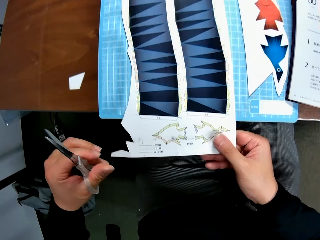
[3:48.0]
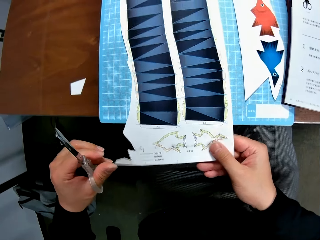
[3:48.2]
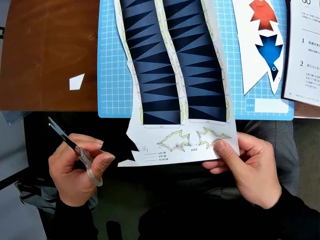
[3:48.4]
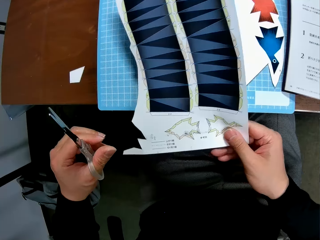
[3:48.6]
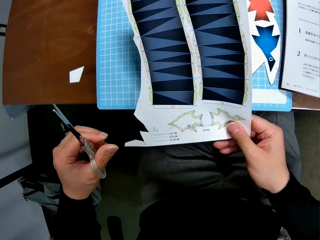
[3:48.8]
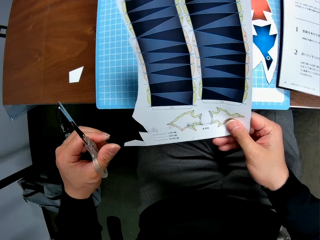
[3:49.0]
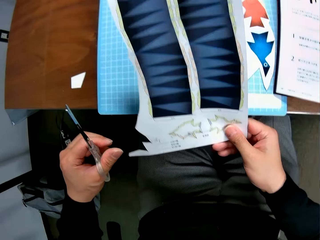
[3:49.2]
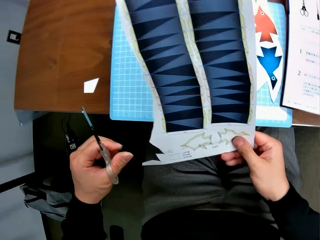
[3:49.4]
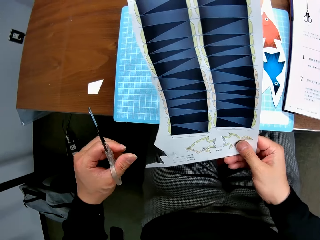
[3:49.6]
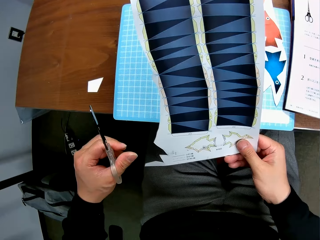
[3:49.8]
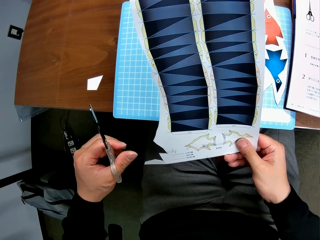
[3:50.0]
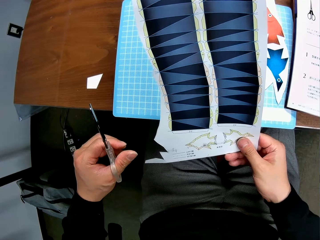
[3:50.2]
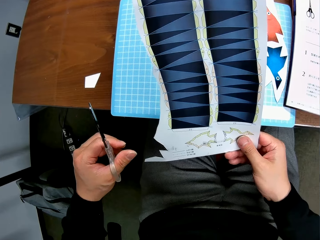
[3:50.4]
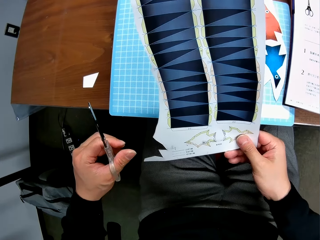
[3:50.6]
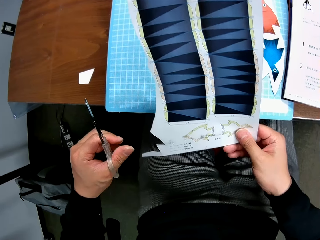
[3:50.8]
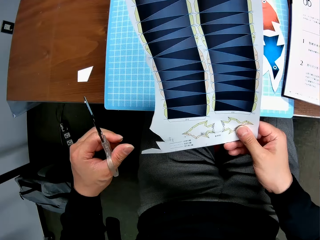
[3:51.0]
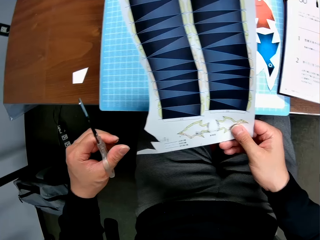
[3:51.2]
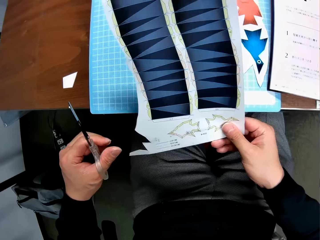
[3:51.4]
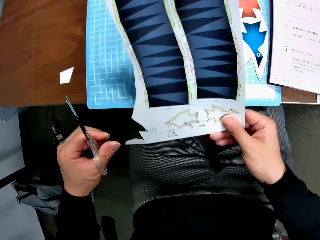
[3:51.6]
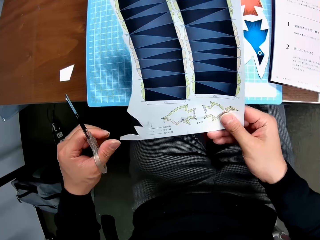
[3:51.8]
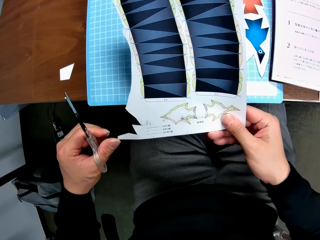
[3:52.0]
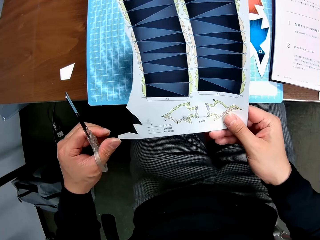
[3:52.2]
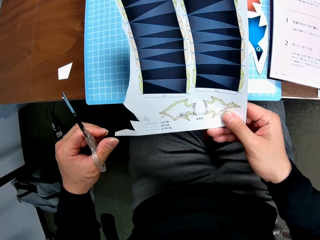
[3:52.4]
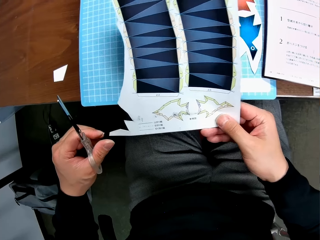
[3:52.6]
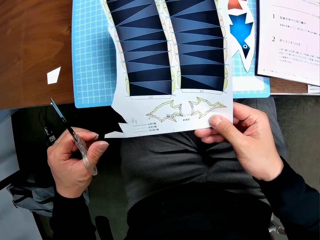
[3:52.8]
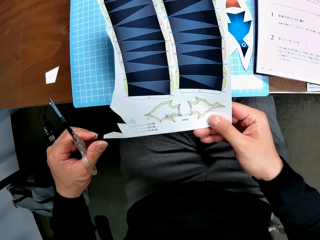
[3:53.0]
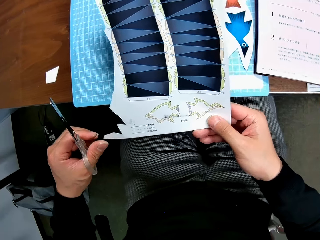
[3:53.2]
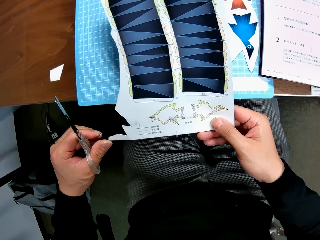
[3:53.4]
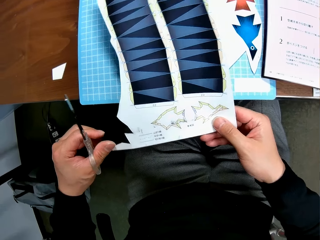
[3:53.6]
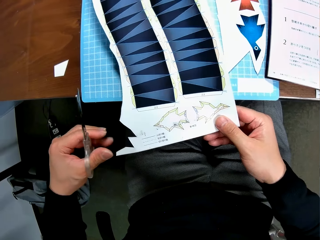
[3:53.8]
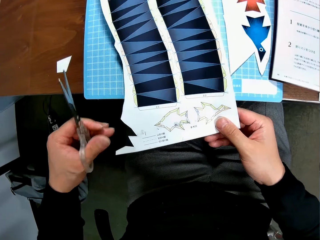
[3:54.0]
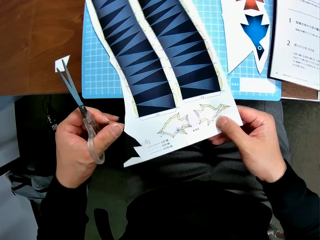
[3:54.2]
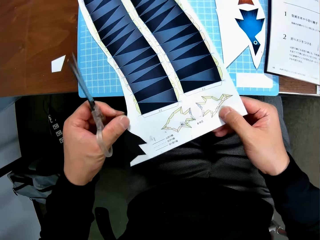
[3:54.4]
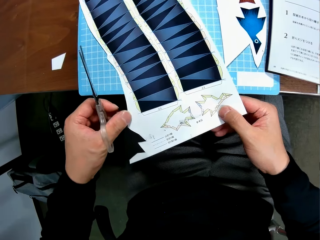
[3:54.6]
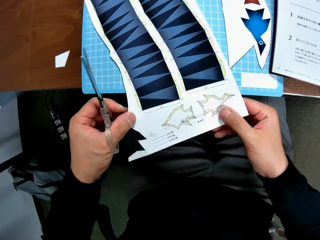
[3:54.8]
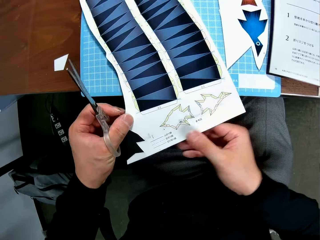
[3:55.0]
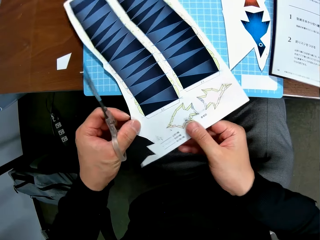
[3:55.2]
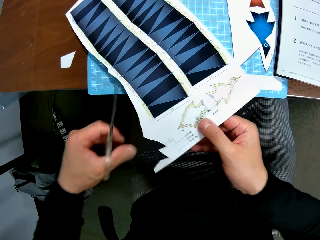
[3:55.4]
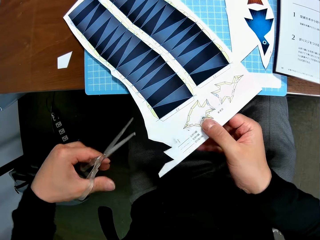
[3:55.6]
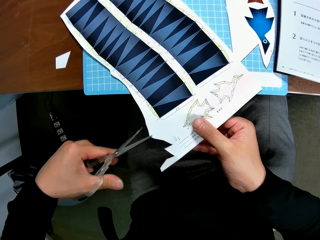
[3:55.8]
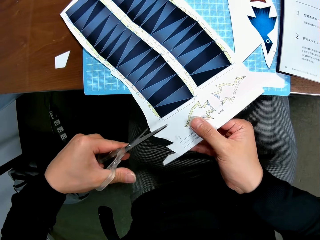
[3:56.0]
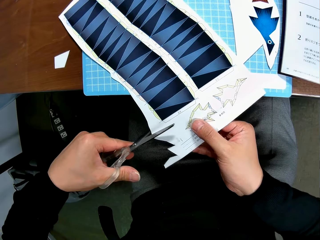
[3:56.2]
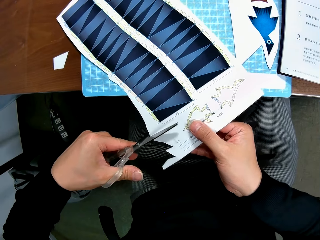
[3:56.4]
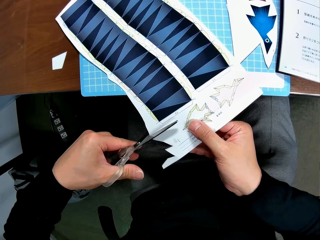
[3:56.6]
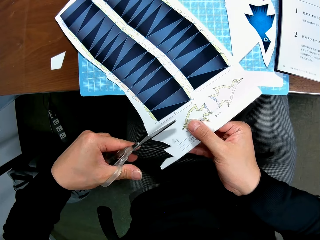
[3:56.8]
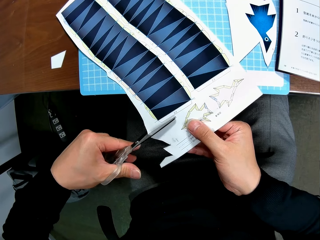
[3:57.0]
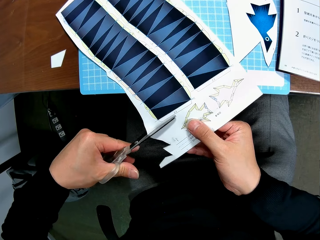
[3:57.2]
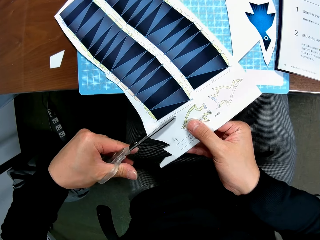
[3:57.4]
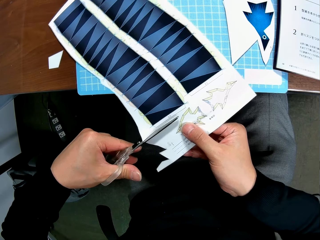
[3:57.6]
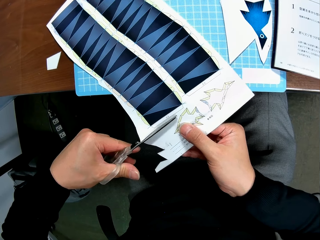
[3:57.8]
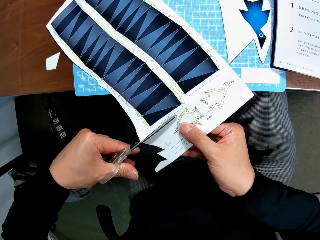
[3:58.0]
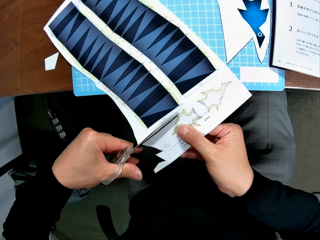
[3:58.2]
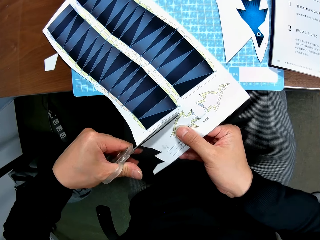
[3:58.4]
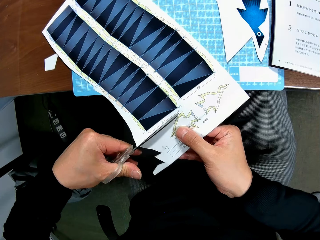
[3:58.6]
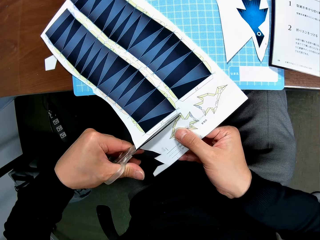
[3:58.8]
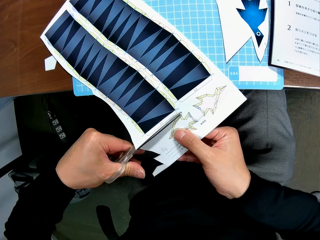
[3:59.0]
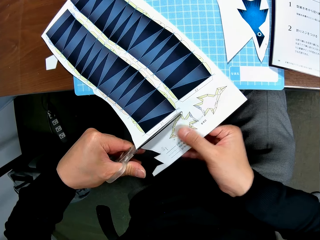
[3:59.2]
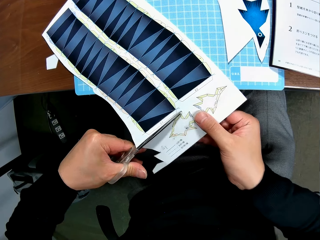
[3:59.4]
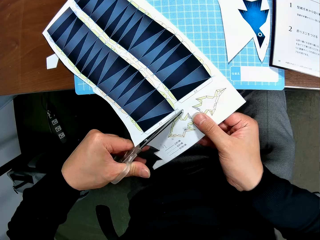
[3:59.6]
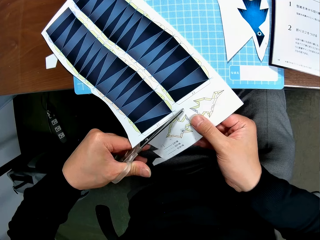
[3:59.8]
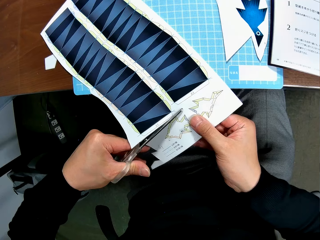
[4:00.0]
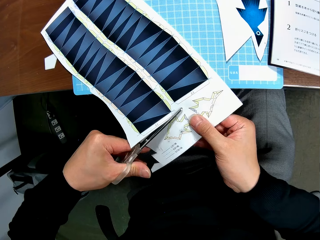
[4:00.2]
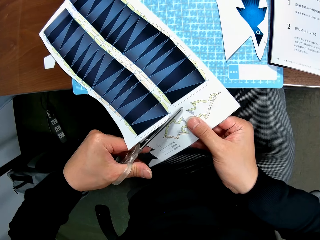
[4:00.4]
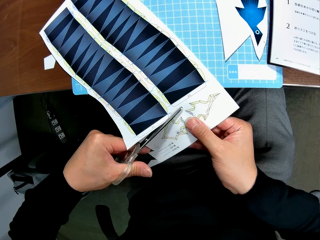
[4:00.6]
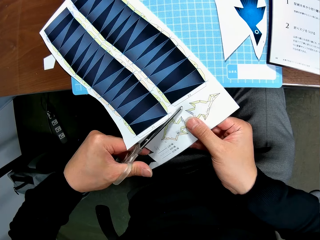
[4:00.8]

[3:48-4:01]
The camera wearer holds the paper with her hand. She picks up the sheet of paper and examines the sheet of paper. She places the paper on the cutting mat. She cuts the paper with the pair of scissors.

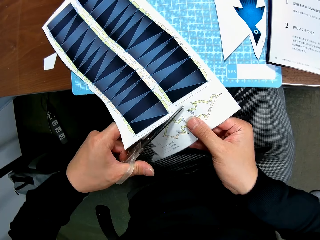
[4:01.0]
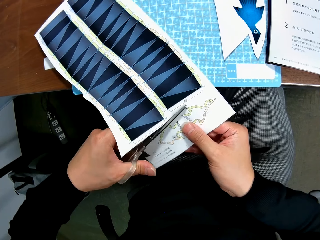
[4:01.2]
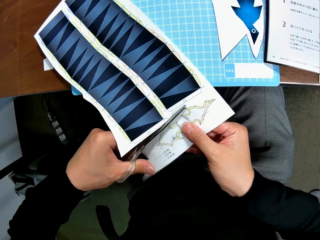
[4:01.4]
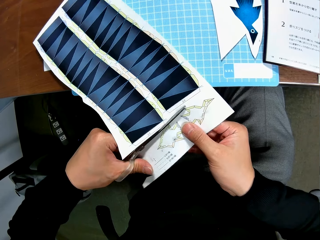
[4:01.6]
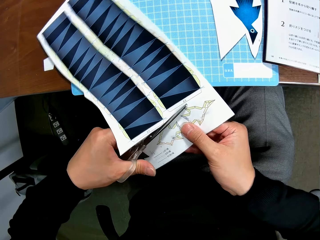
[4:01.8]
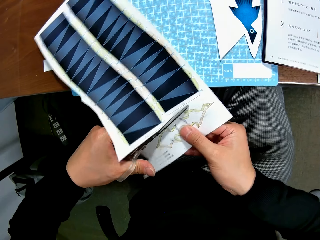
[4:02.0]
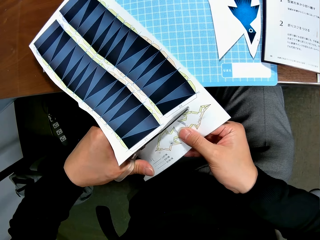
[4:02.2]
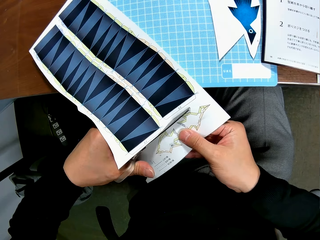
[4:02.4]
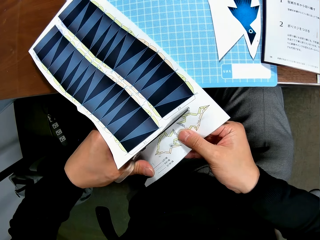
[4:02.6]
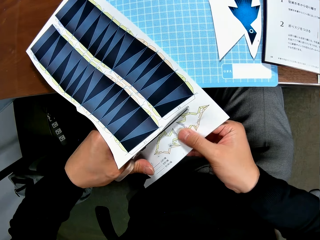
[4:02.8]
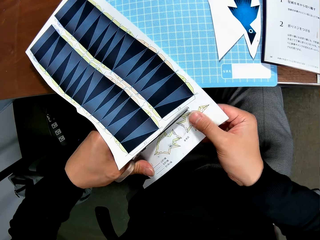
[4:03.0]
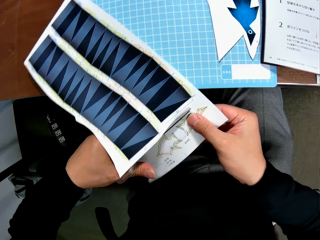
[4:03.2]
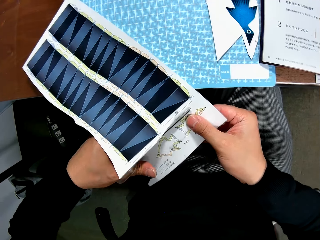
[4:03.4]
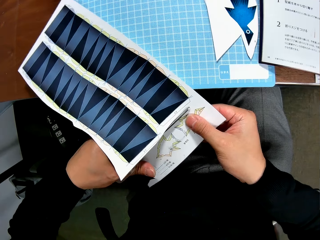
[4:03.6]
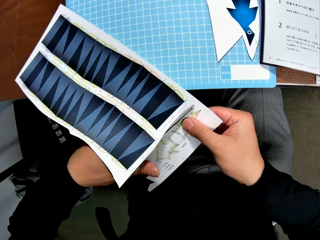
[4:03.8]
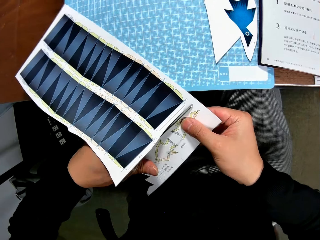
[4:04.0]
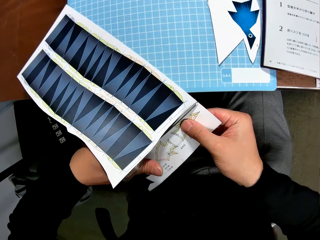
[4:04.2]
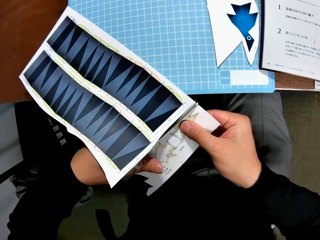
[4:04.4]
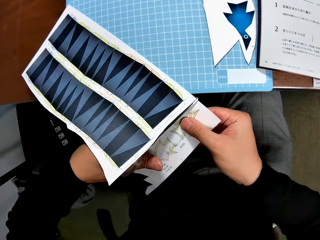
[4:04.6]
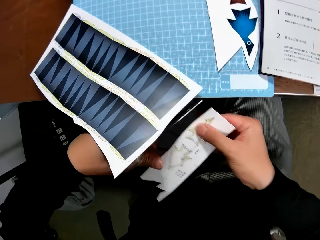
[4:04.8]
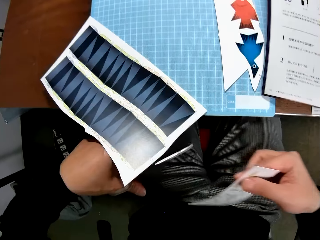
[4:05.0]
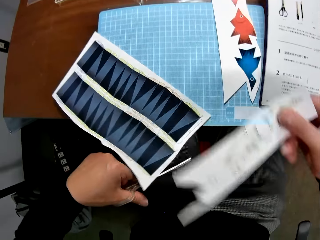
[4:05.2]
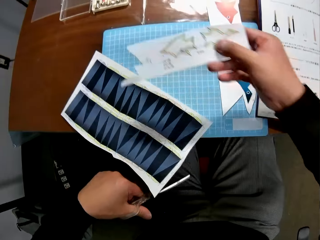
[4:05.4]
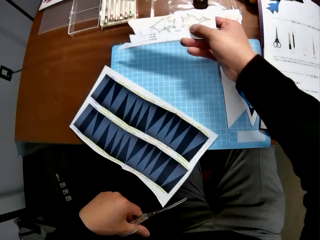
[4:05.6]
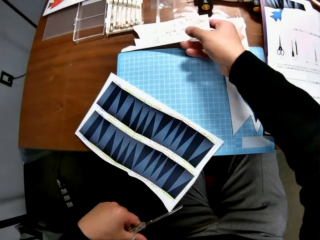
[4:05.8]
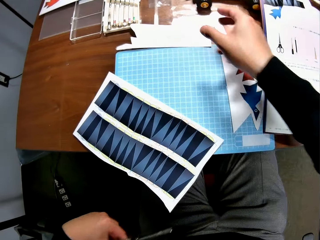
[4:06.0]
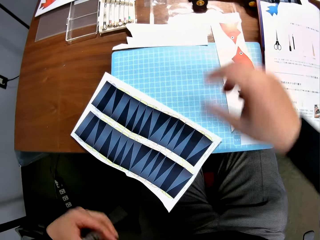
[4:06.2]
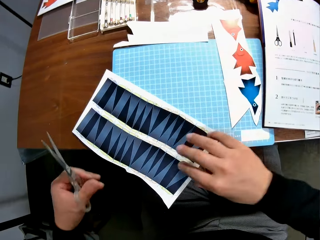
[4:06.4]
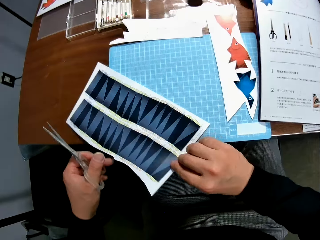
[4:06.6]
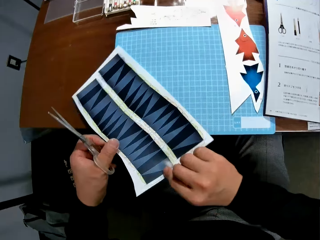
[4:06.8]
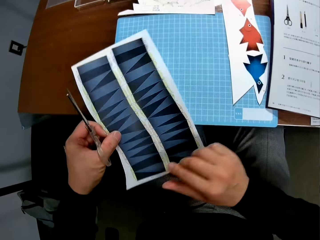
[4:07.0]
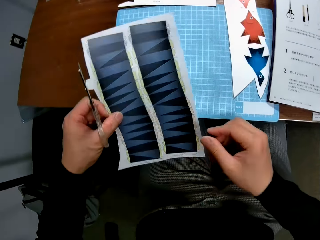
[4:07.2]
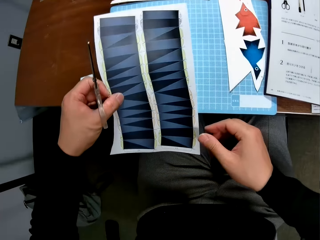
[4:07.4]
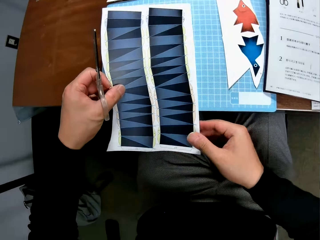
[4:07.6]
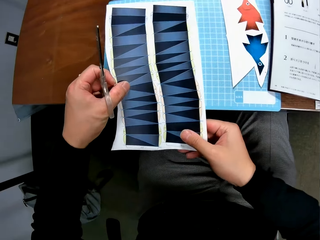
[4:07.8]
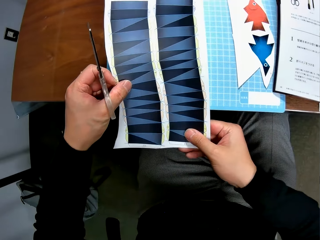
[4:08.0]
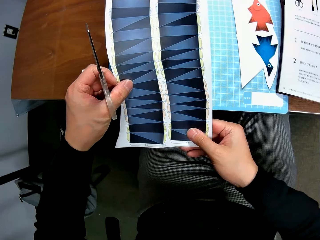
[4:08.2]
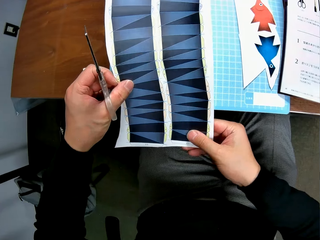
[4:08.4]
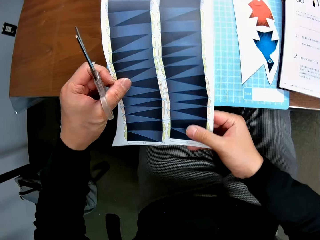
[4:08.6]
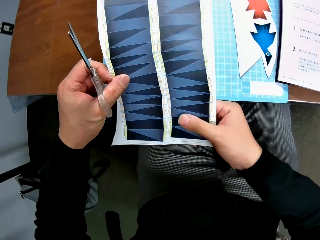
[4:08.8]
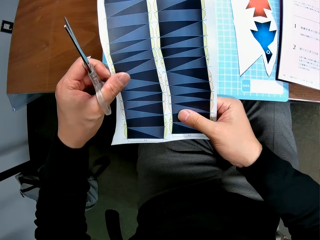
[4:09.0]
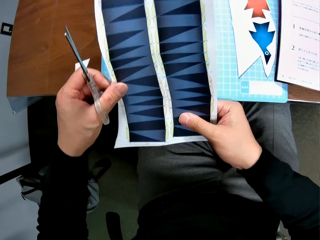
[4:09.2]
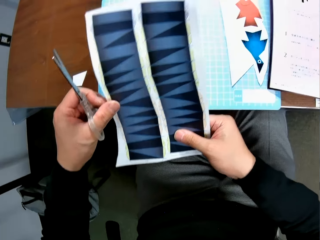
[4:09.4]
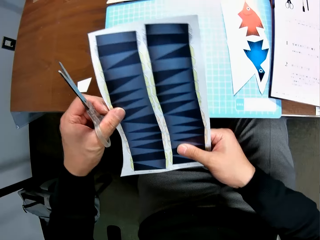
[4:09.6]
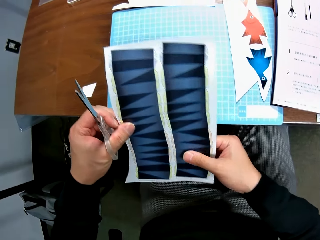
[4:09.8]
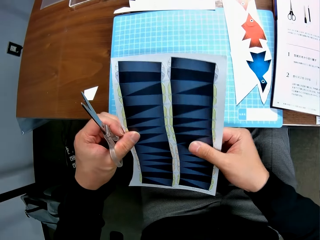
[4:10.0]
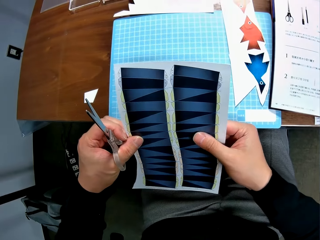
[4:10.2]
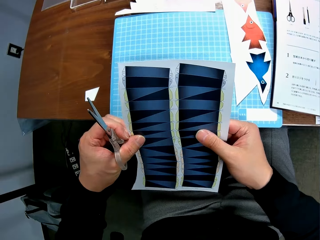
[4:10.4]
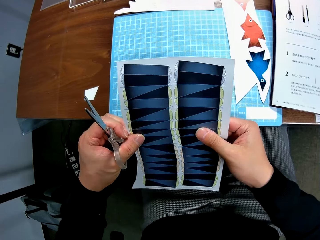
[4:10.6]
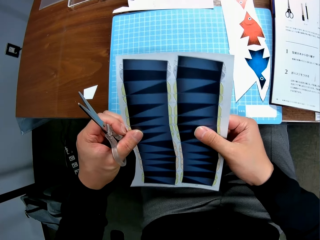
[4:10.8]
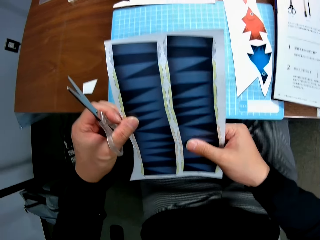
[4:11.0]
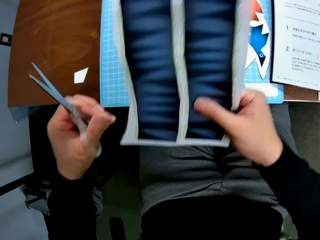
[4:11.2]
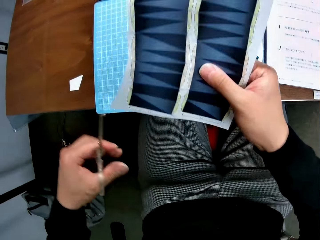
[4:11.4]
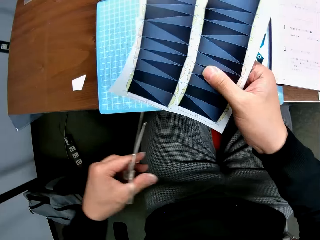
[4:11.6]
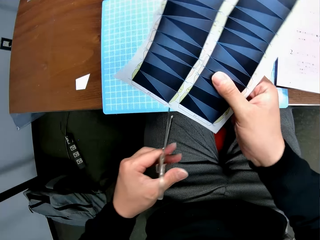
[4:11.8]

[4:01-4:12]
The camera wearer moves her hand forwards. She places the part of the paper on the table. She moves her hand towards her. She holds the paper with her hands. She picks up the sheet of paper. She lets go of the paper. She examines the sheet of paper.
